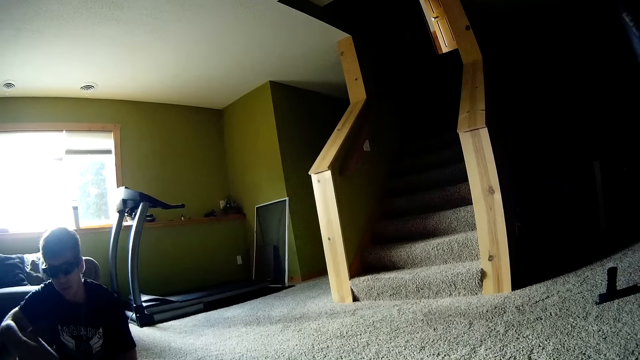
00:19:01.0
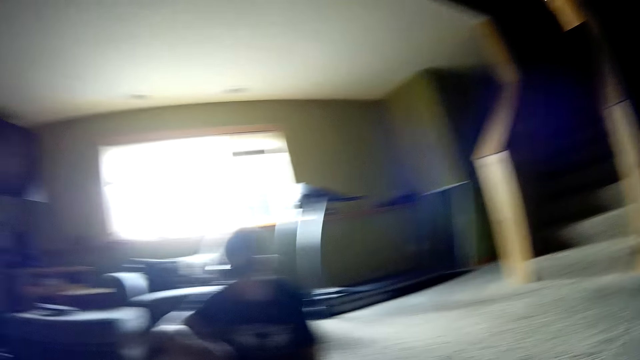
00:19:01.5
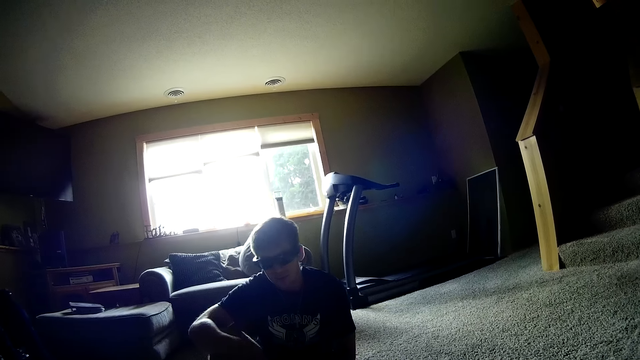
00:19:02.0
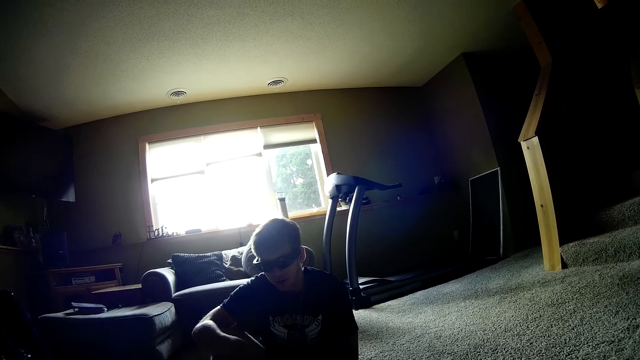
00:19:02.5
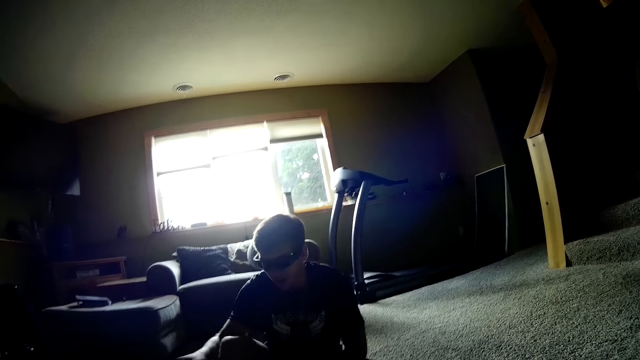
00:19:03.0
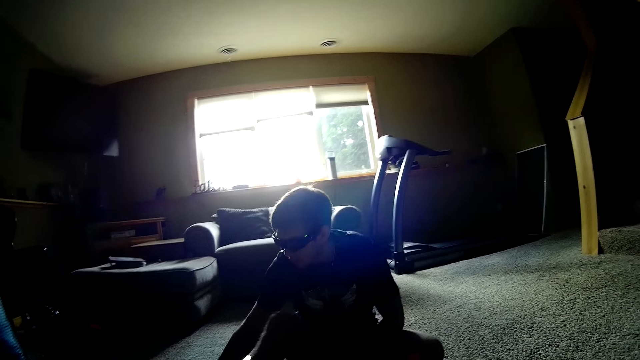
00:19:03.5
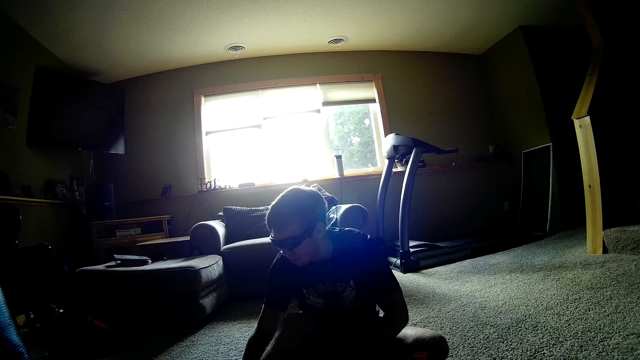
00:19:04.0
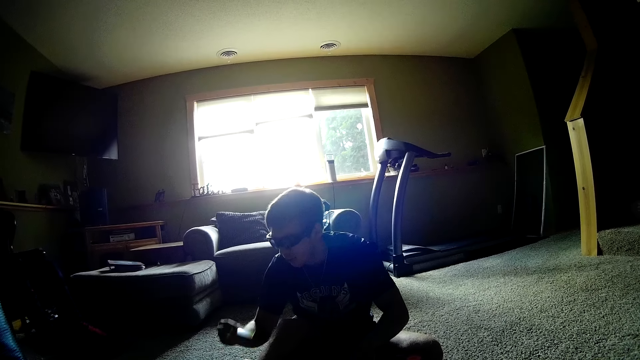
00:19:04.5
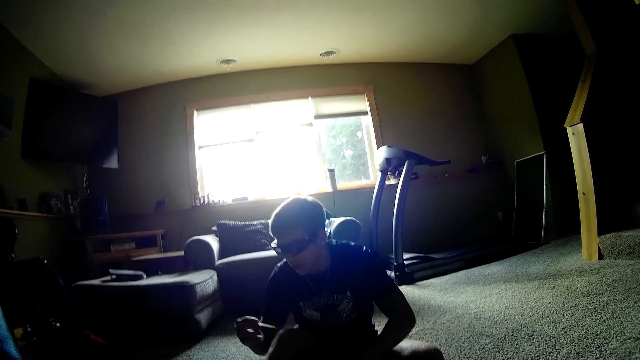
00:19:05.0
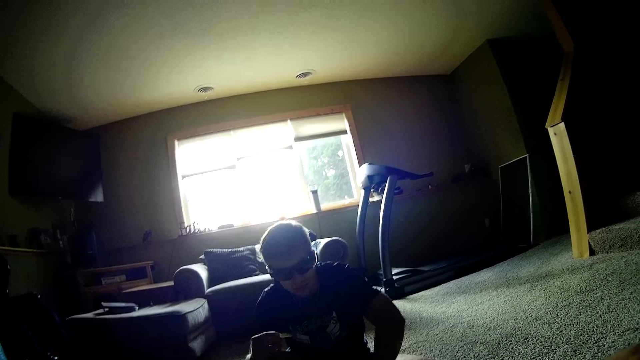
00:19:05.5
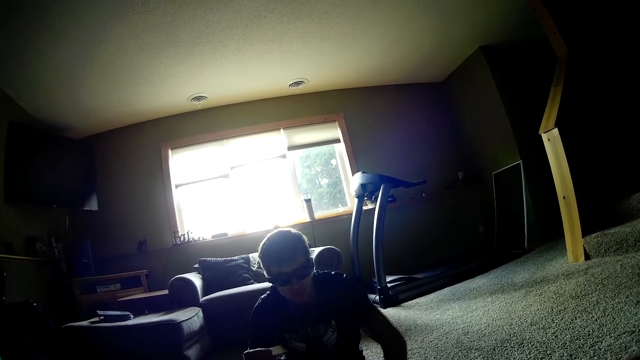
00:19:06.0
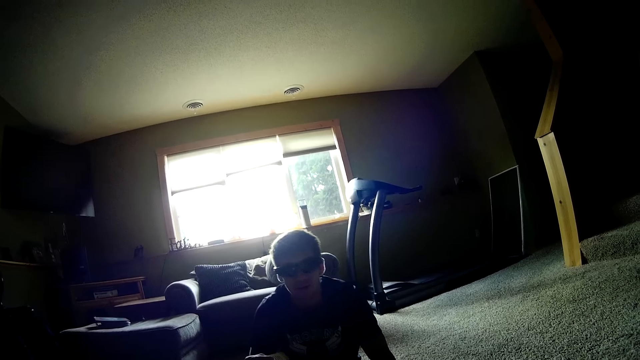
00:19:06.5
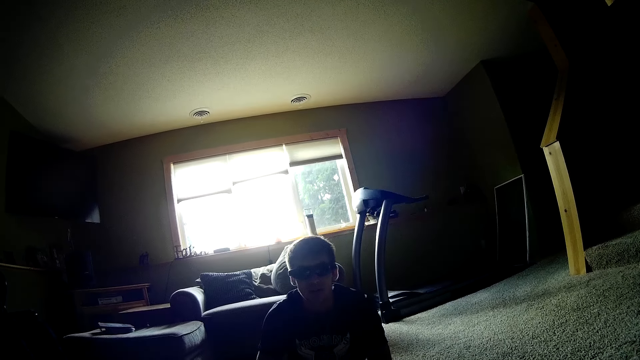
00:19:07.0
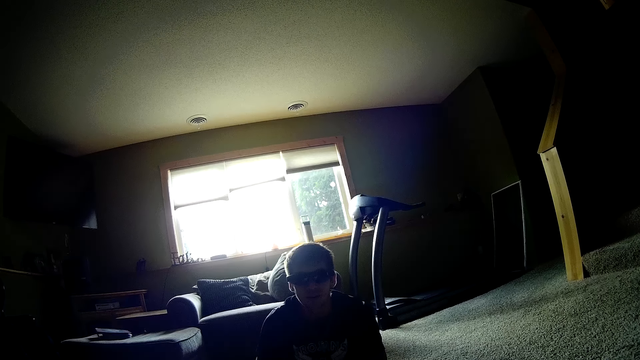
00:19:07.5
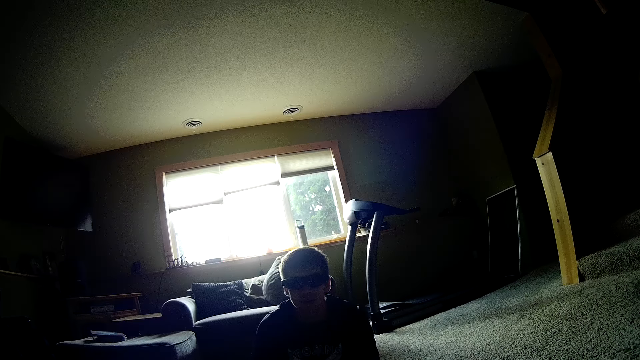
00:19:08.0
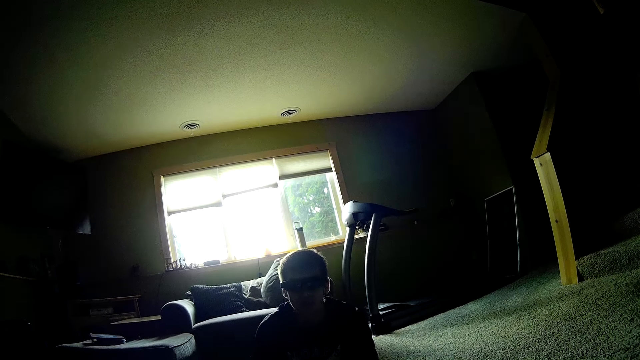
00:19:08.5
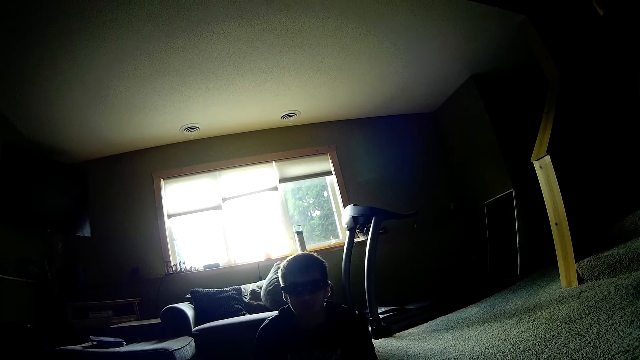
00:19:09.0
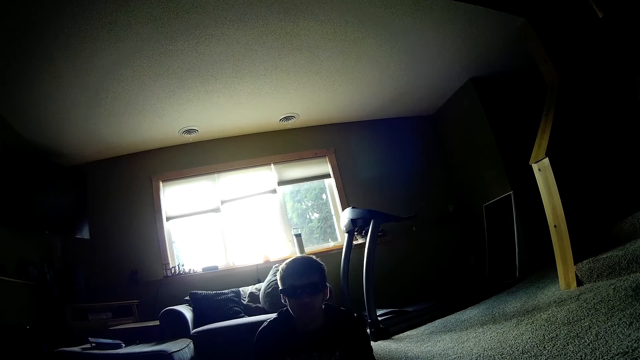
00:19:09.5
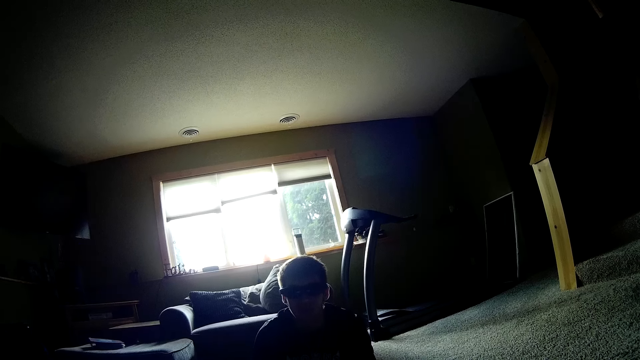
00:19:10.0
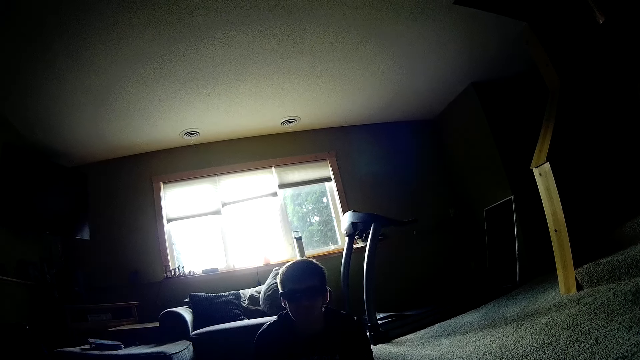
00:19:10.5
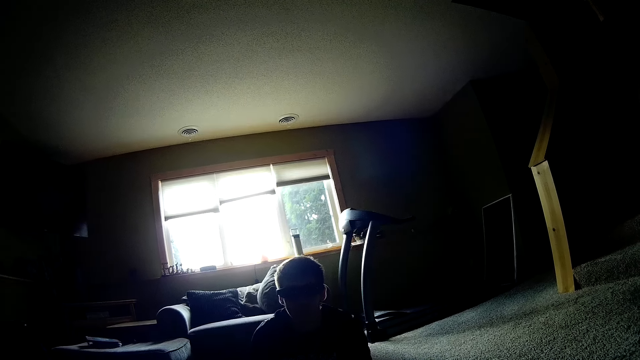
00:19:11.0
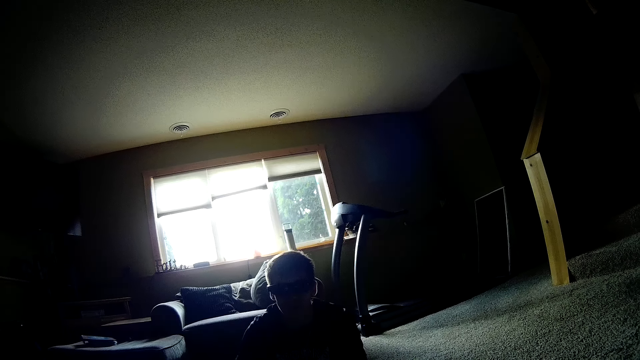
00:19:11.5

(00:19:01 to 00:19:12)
A person picks up a card. The camera wearer talks to the person.

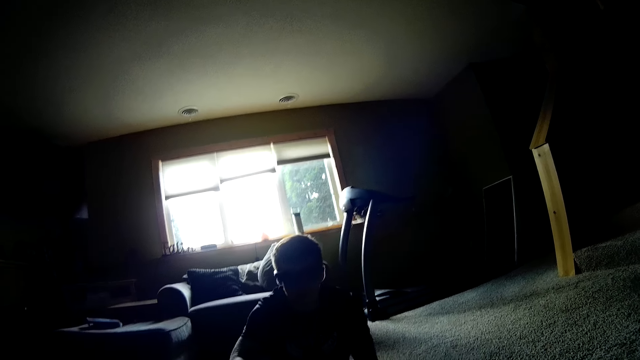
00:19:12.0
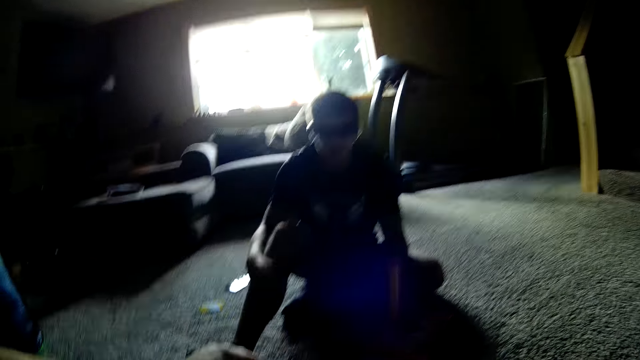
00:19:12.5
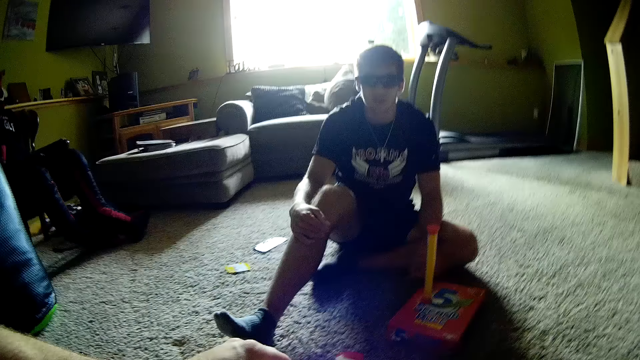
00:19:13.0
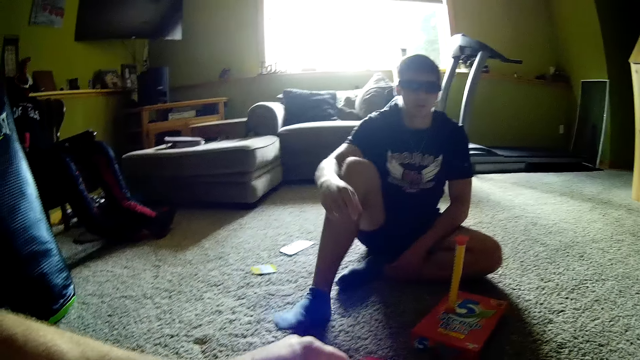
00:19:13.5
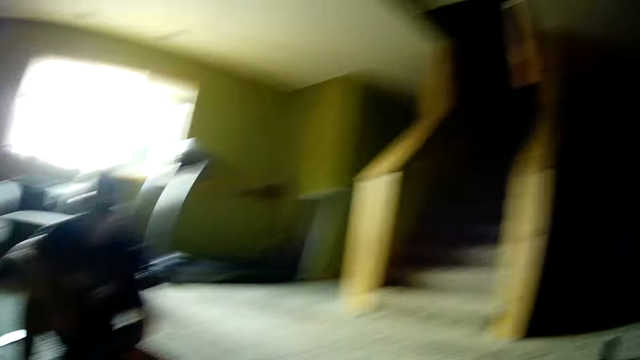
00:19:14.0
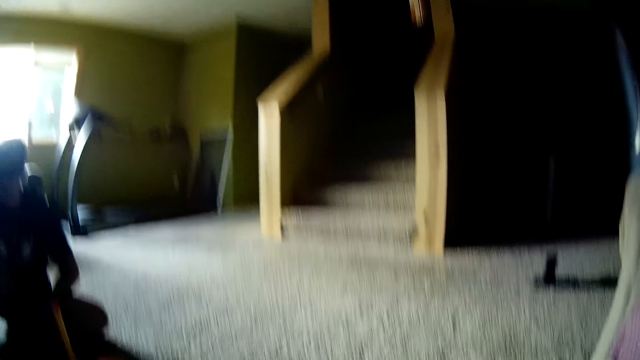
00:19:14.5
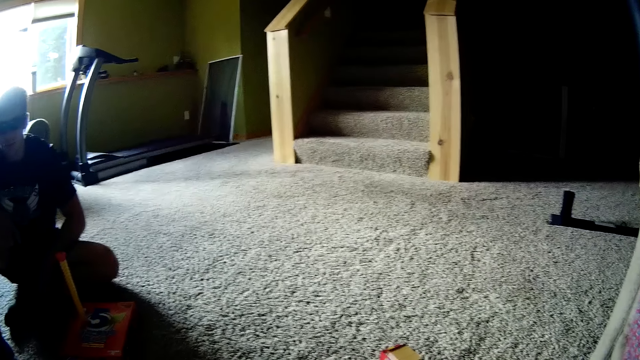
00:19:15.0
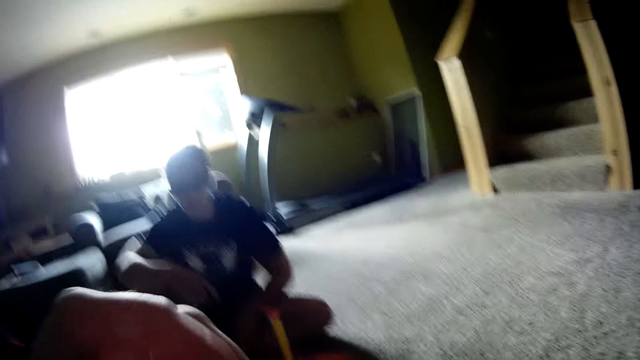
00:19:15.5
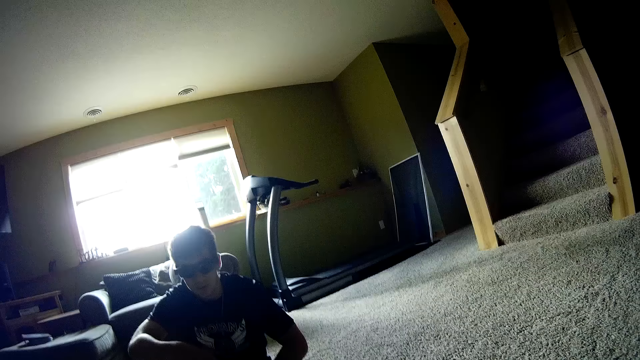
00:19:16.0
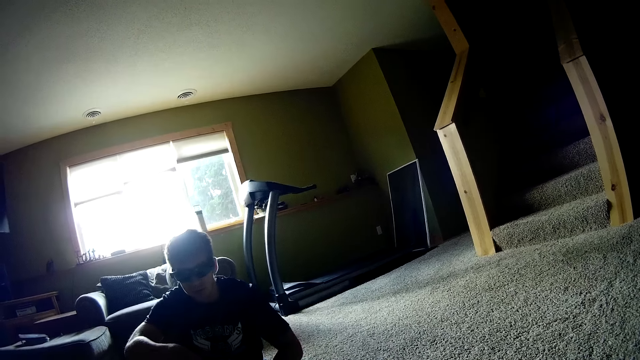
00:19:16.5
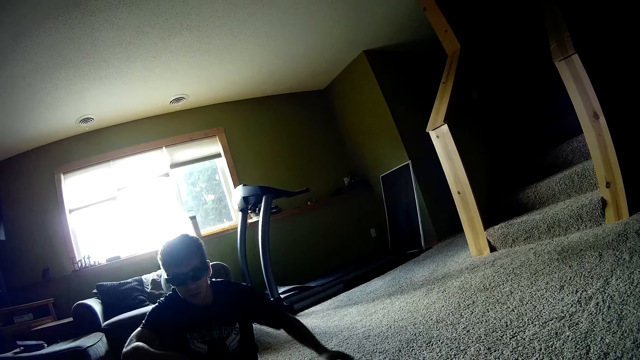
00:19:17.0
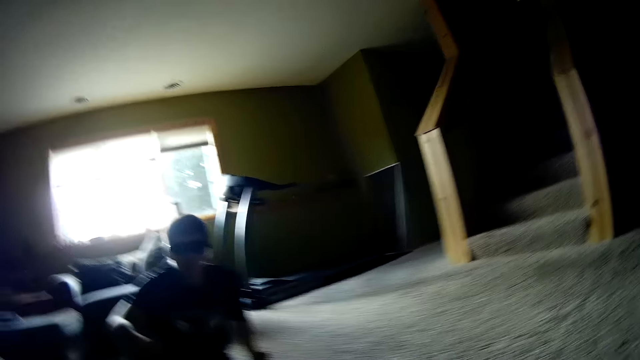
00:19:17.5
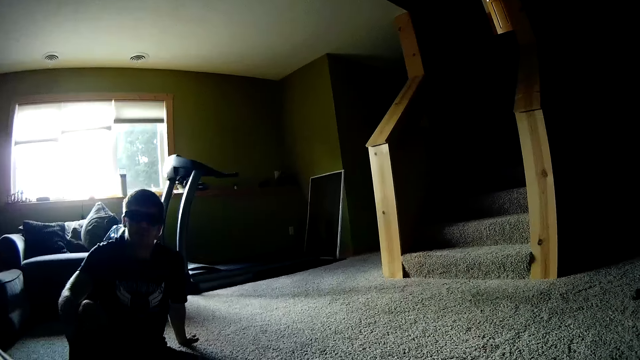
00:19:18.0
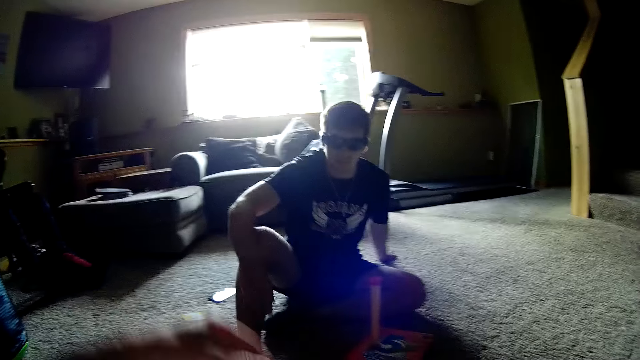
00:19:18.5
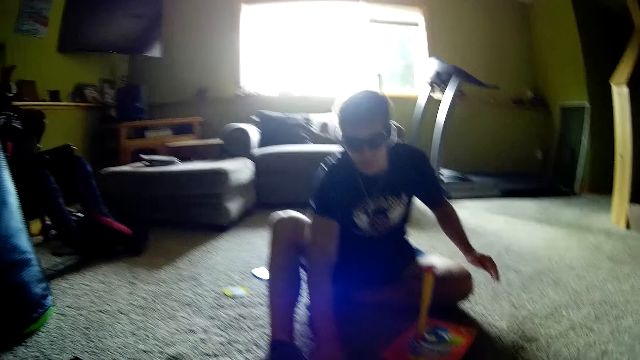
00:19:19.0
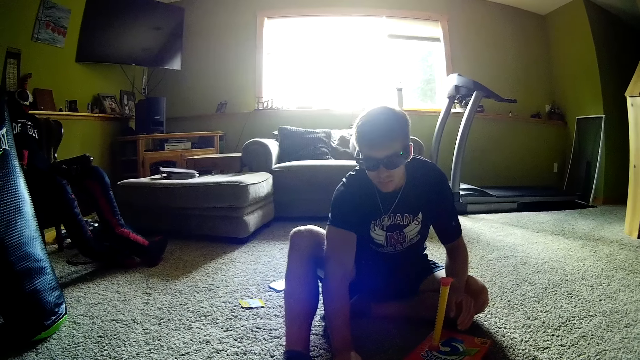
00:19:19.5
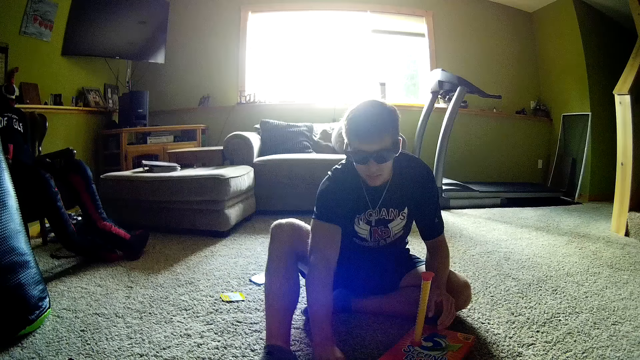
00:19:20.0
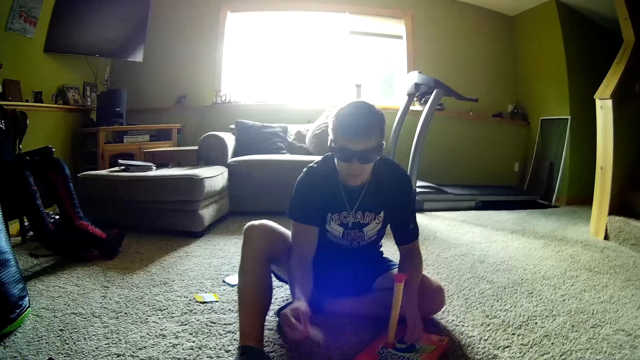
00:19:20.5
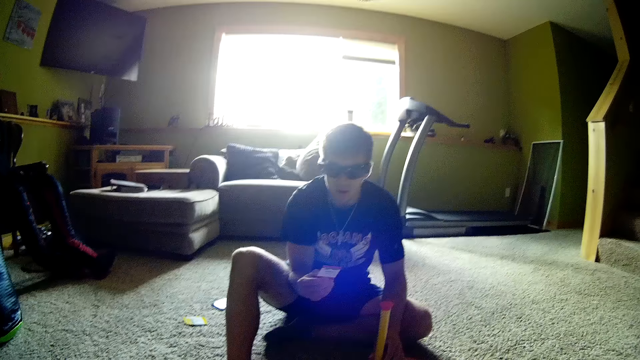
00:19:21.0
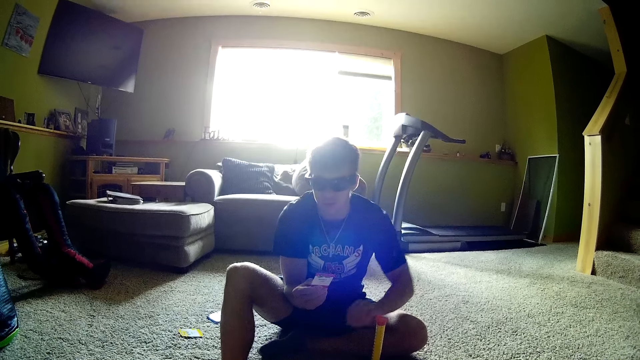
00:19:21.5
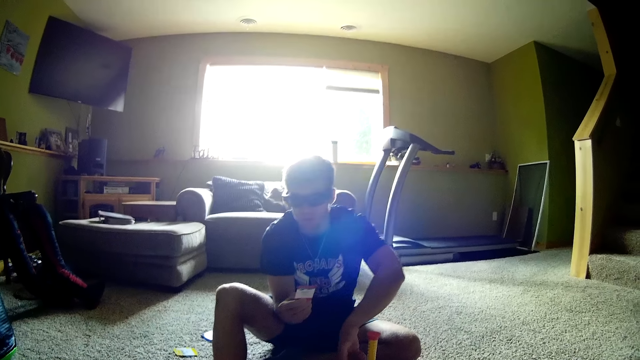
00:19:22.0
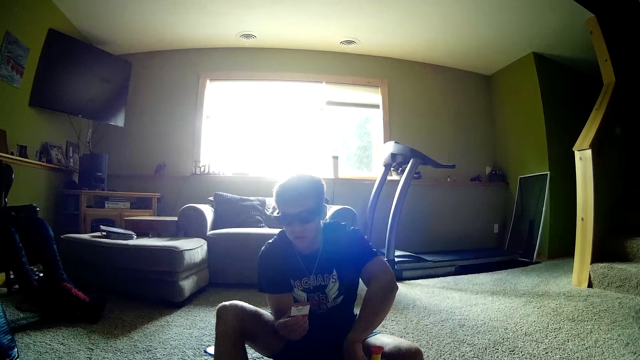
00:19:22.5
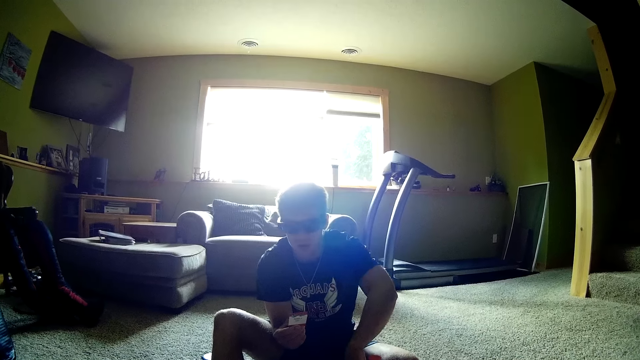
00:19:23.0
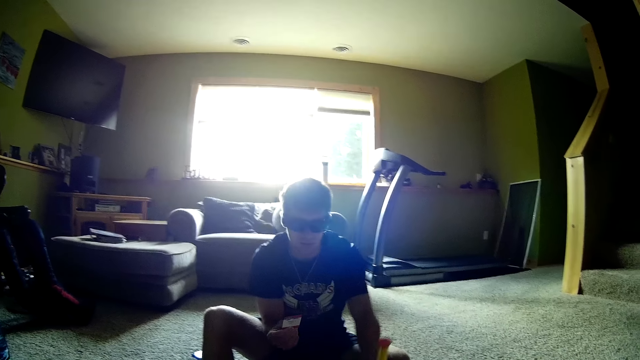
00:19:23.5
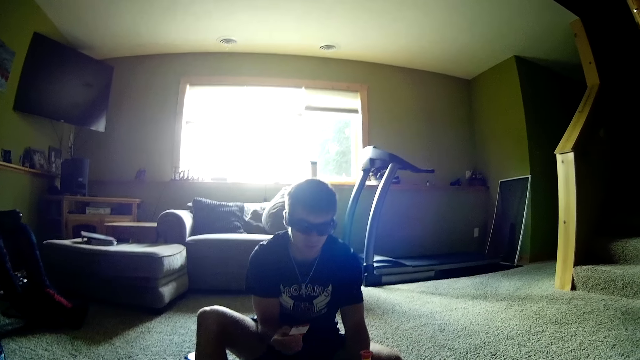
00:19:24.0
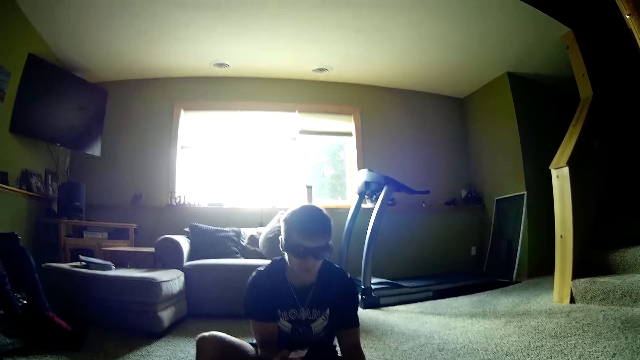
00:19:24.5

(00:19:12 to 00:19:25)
The camera wearer looks around. A person holds the floor using his hand. The person picks up a card and reads the card.
